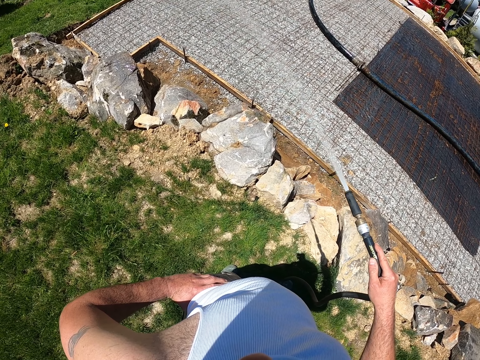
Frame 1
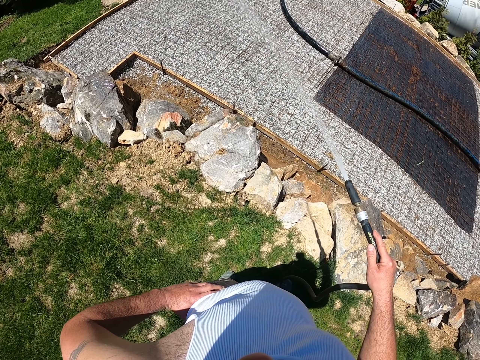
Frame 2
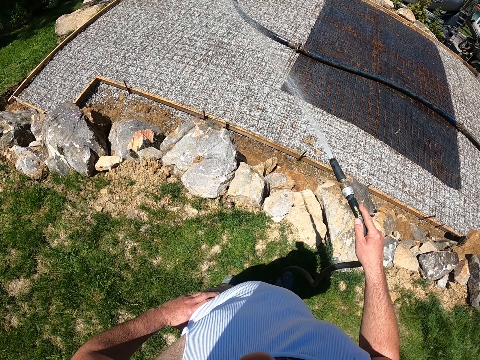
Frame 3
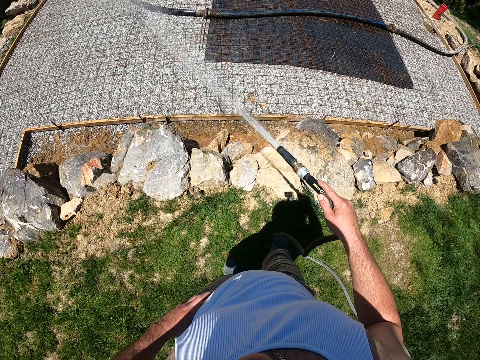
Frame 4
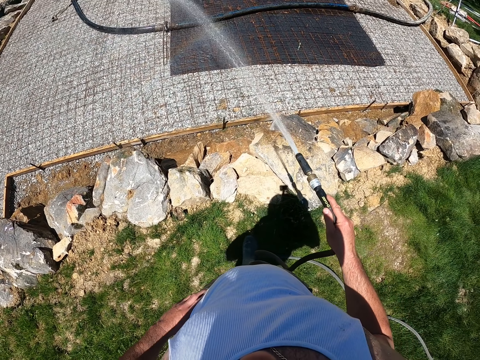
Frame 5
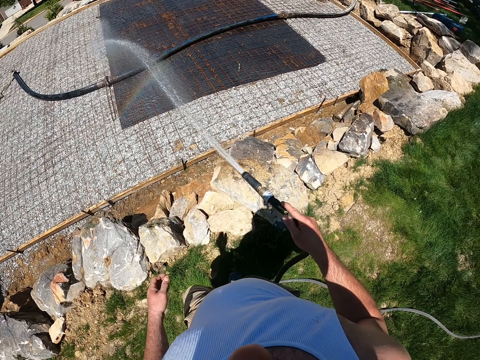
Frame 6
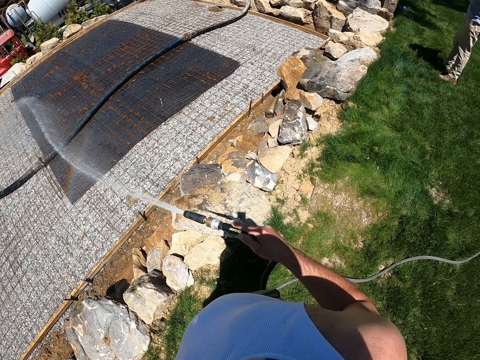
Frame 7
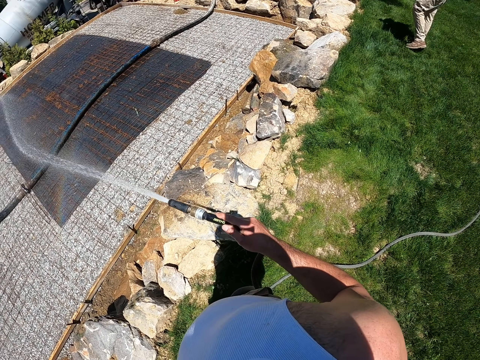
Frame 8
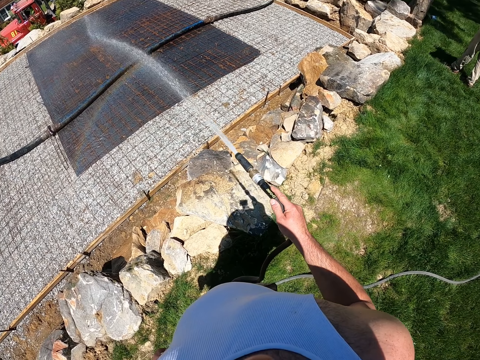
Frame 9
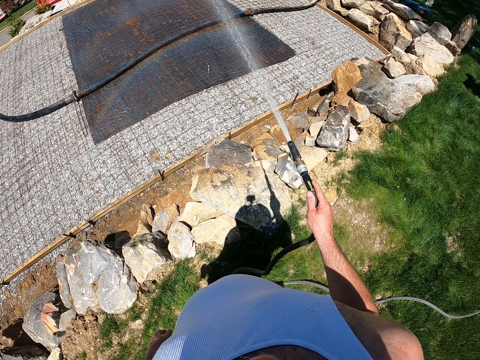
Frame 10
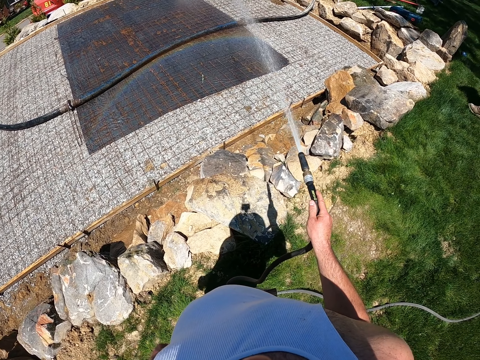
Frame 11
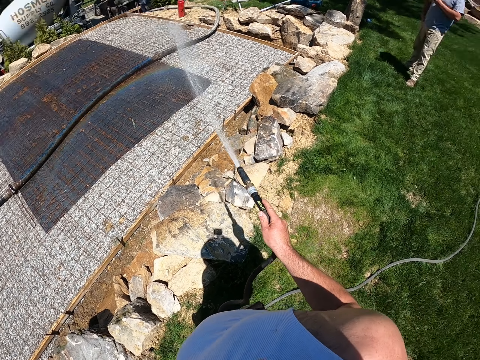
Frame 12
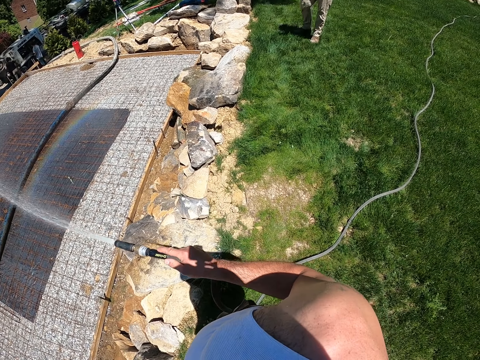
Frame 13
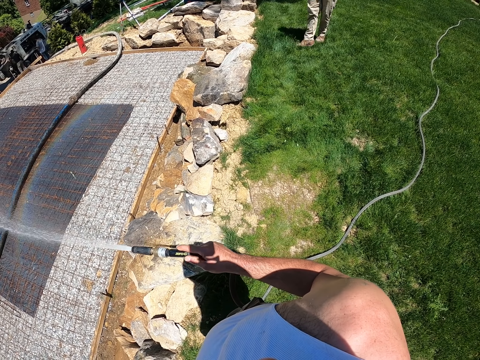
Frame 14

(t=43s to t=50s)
A man walks around.

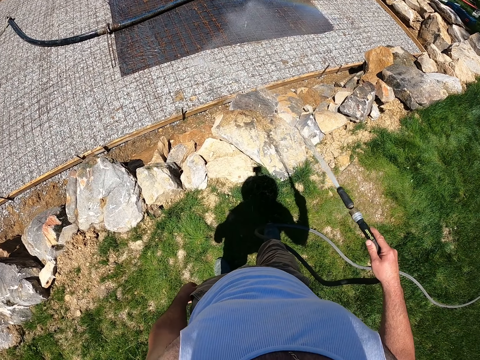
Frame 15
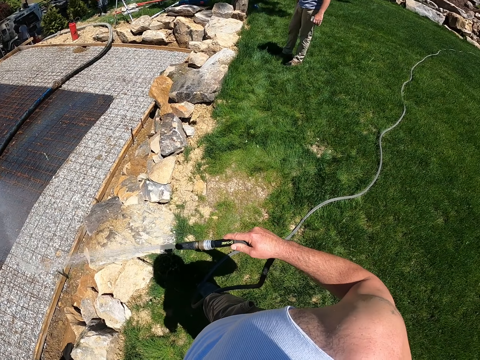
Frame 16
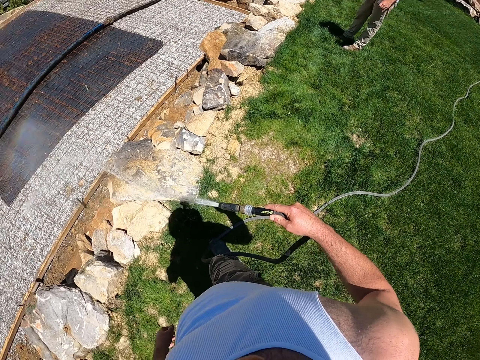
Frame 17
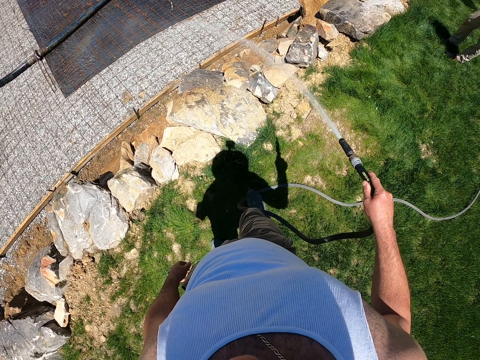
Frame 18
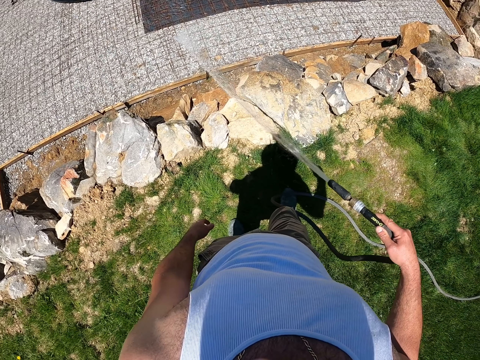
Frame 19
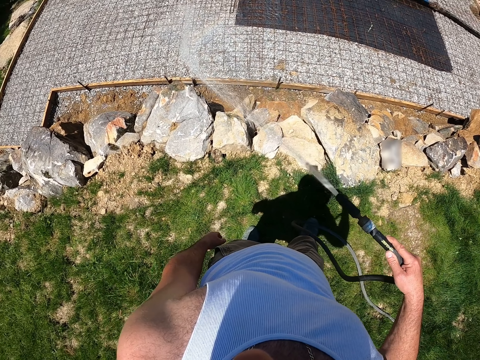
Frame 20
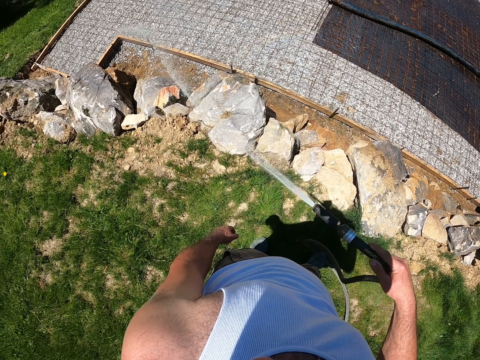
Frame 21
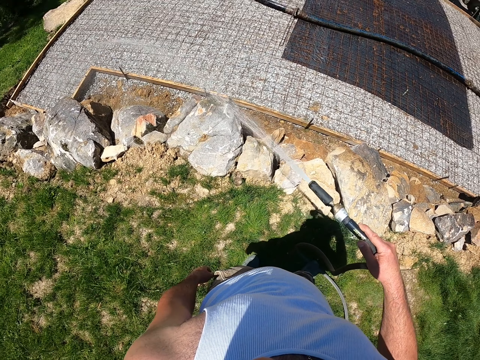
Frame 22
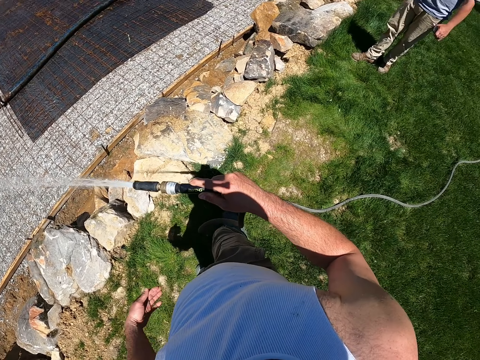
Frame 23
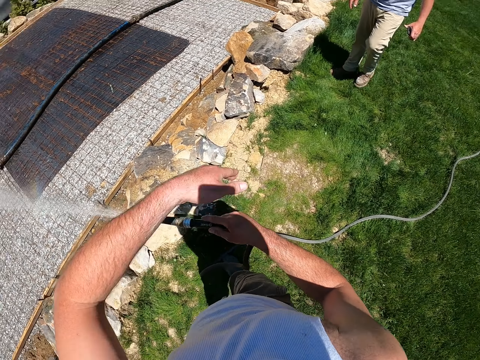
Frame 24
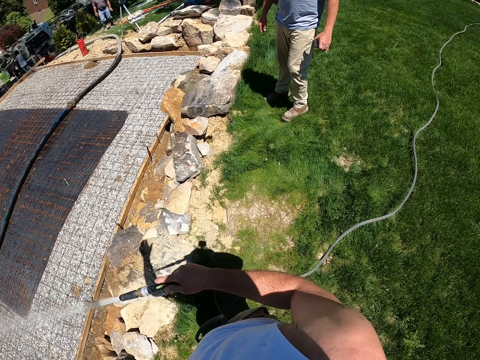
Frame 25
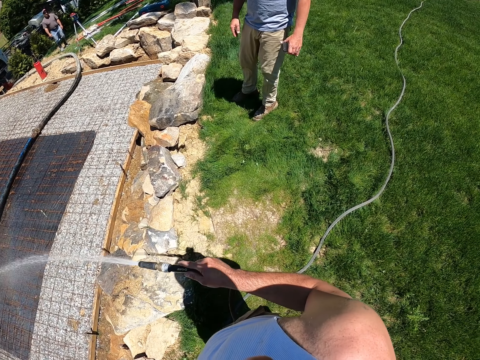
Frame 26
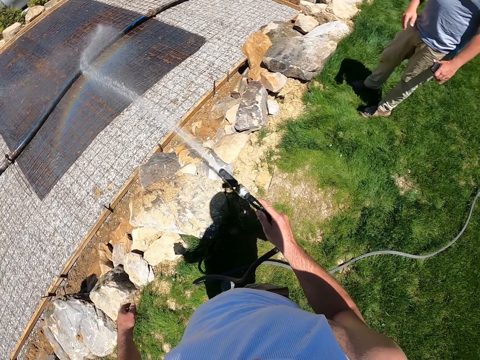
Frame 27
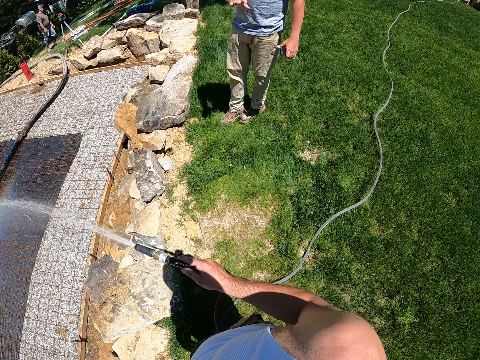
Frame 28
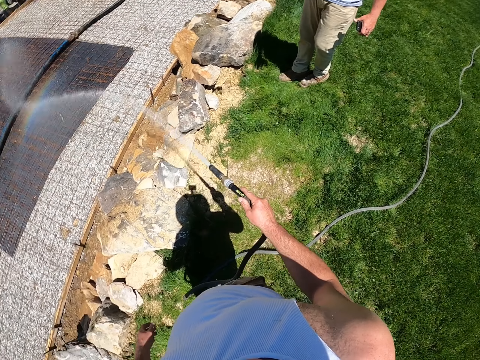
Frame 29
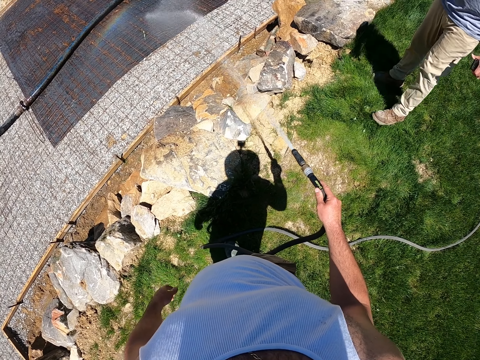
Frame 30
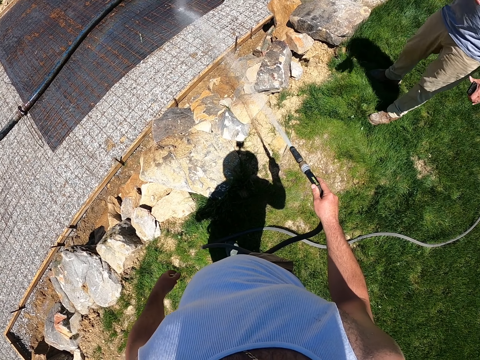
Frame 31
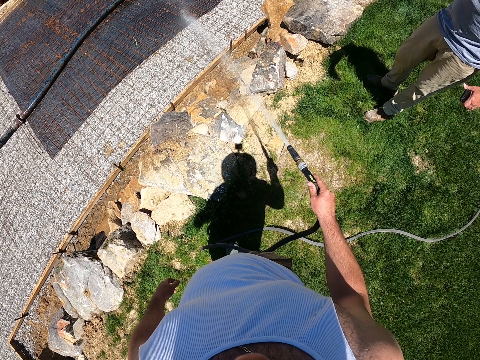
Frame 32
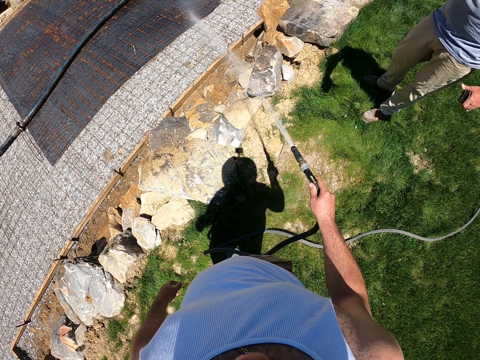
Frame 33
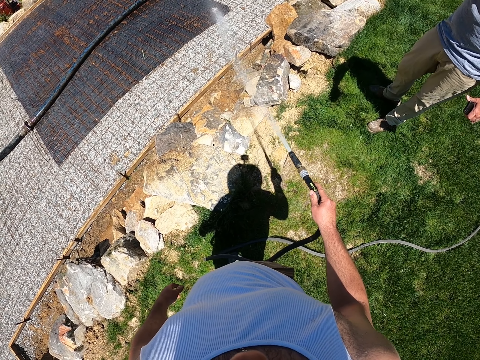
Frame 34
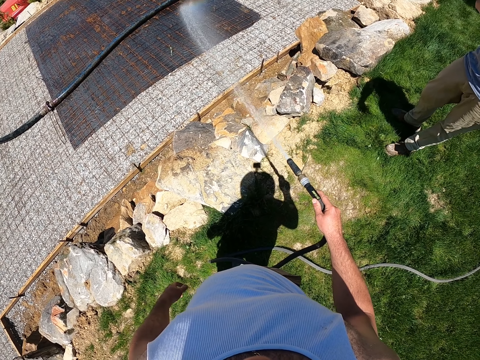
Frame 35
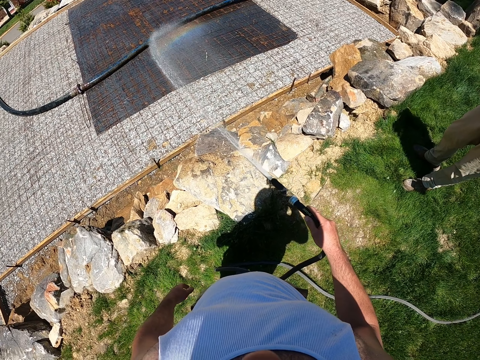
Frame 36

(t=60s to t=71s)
The camera wearer looks around. They gesture with the left hand while sprinkling water on the dry slab. A man lifts his hand up.

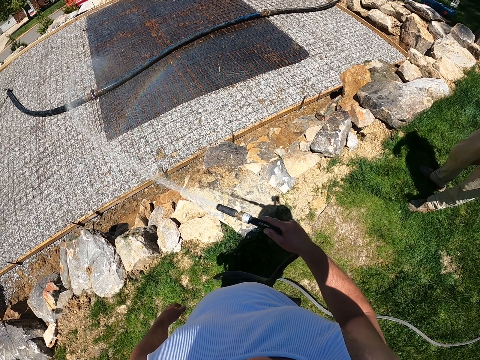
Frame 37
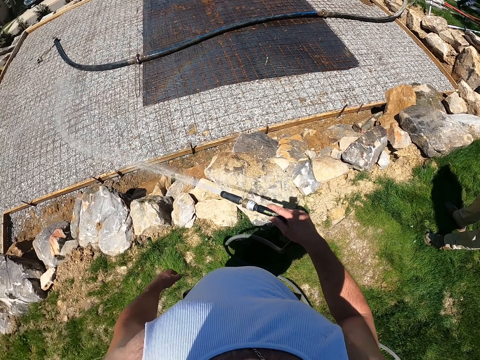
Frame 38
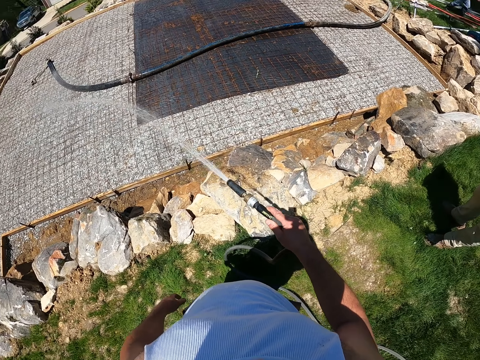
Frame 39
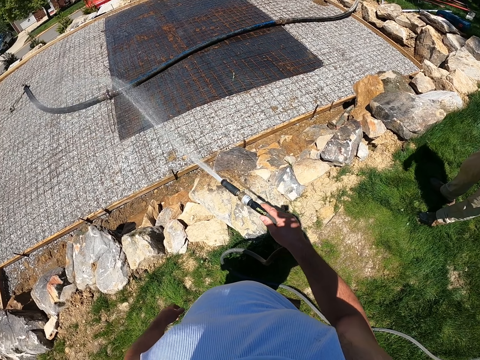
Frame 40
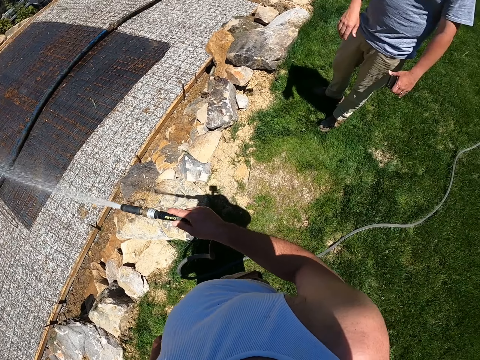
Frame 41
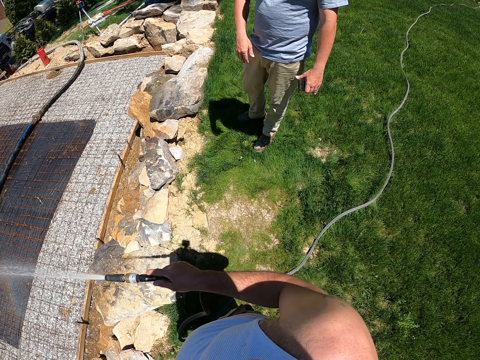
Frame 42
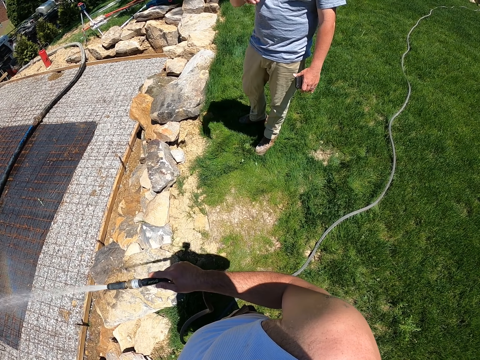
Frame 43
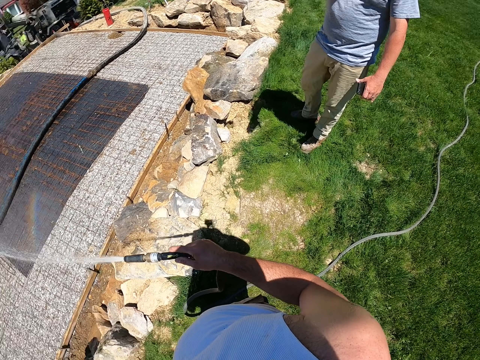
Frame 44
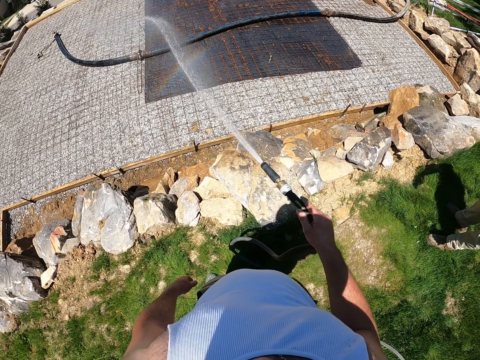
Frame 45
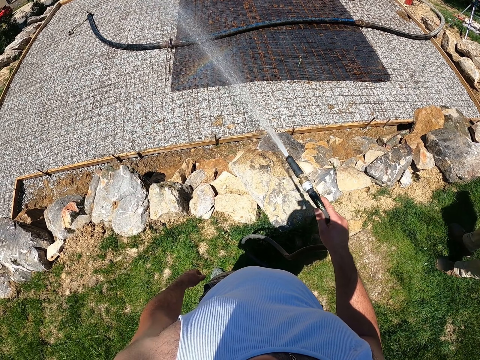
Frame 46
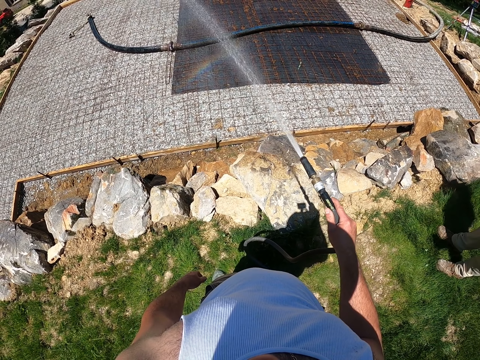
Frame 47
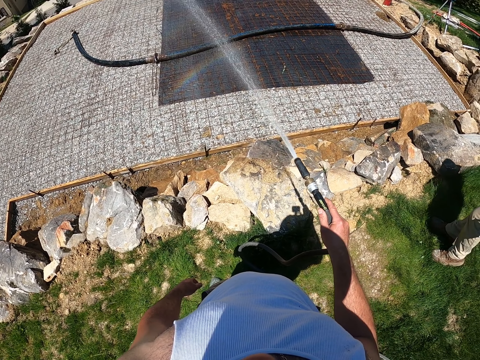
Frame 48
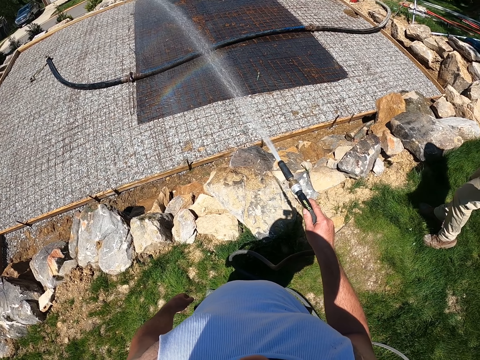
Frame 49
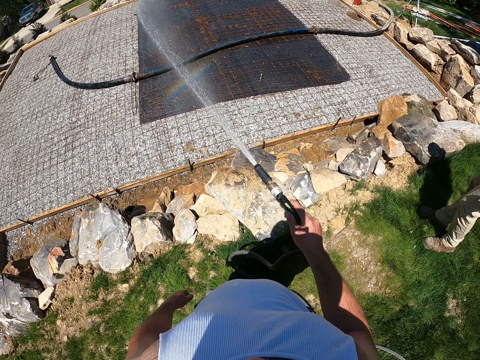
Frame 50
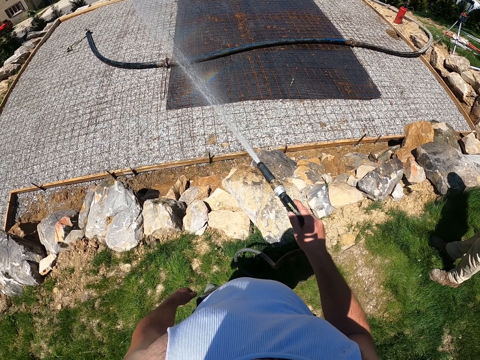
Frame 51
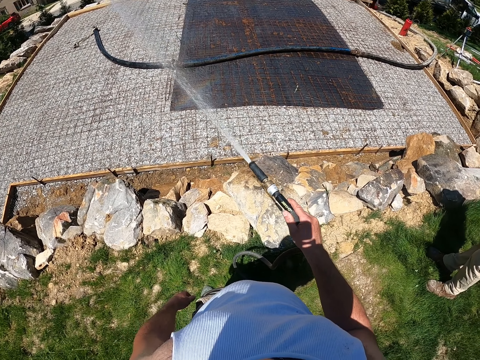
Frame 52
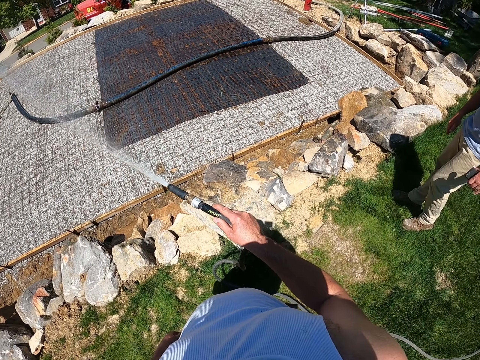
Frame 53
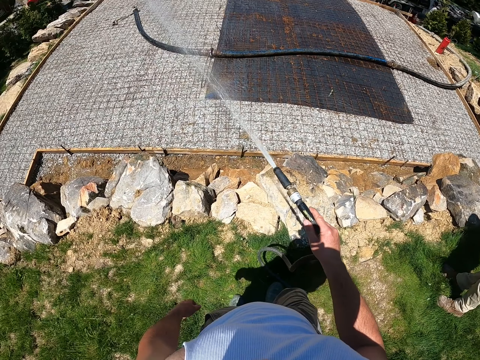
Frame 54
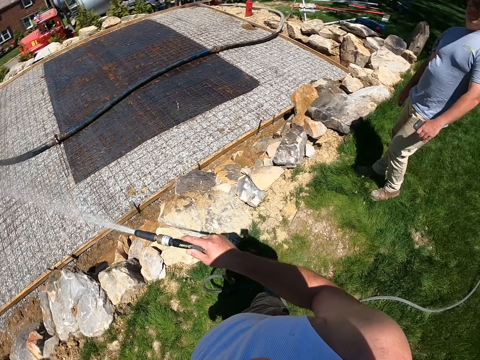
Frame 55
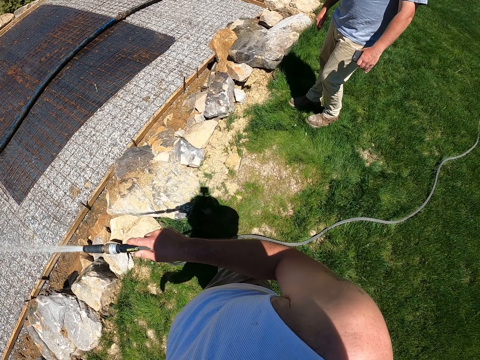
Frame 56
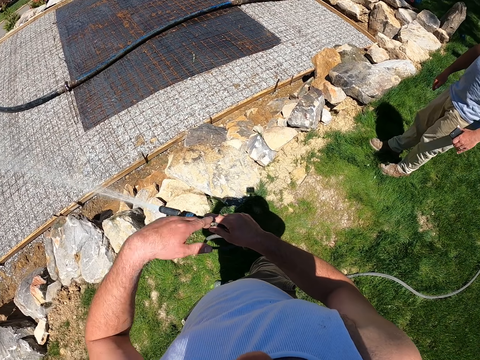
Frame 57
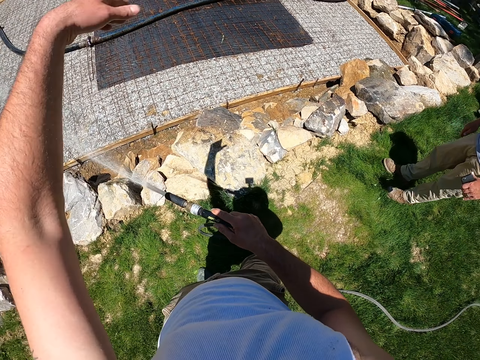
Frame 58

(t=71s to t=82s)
The camera wearer sprays water on the construction site. A man lifts his hand up. The camera wearer gestures with the left hand while sprinkling water on the dry slab.
